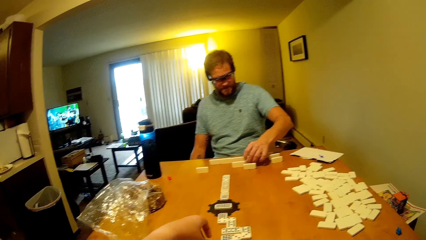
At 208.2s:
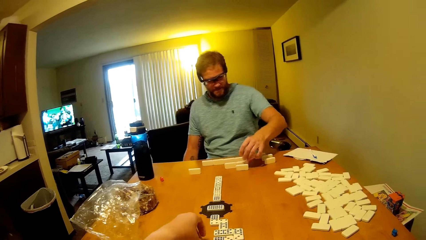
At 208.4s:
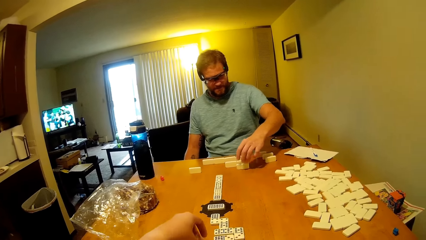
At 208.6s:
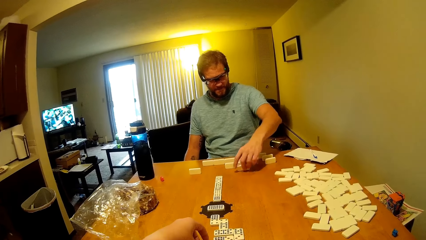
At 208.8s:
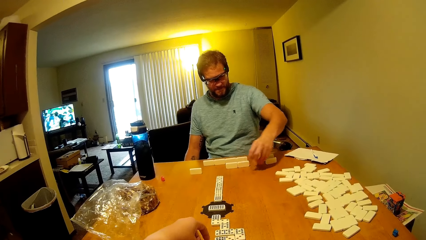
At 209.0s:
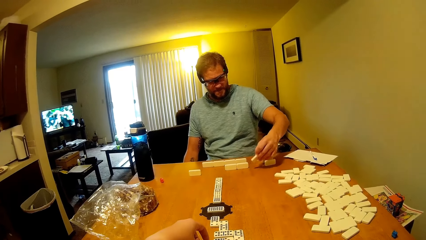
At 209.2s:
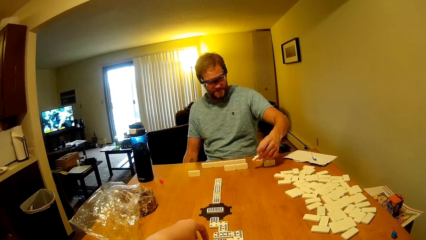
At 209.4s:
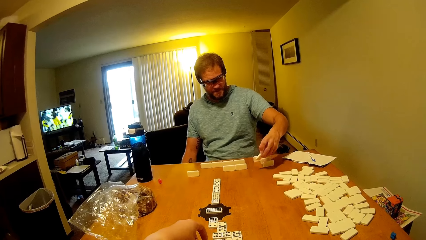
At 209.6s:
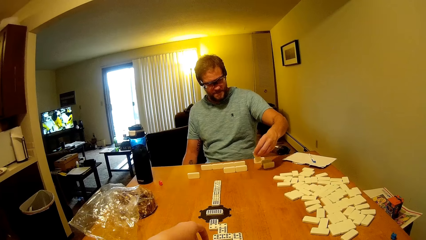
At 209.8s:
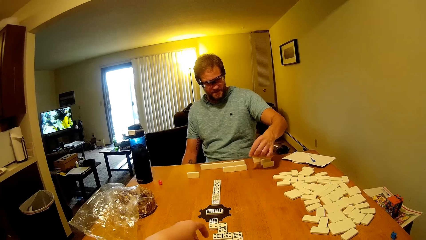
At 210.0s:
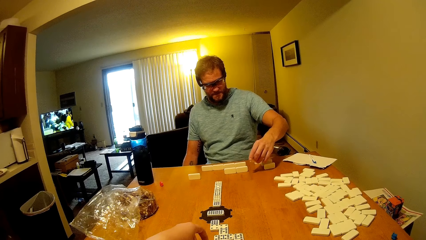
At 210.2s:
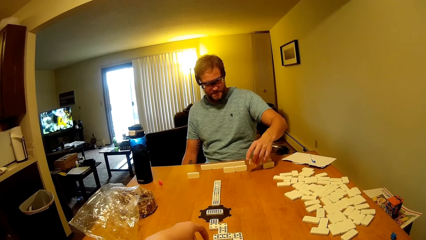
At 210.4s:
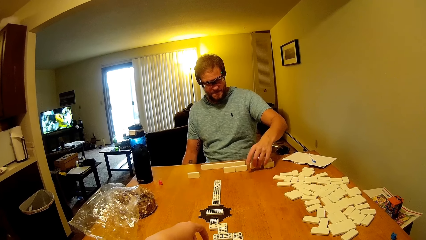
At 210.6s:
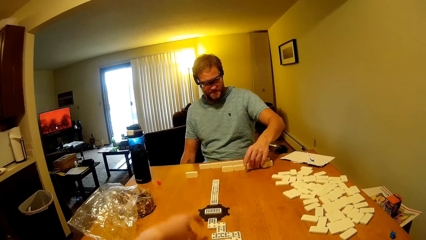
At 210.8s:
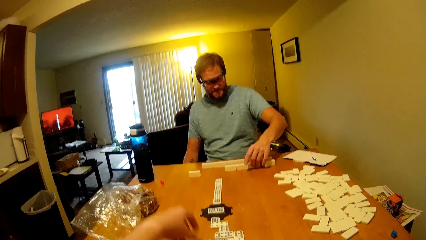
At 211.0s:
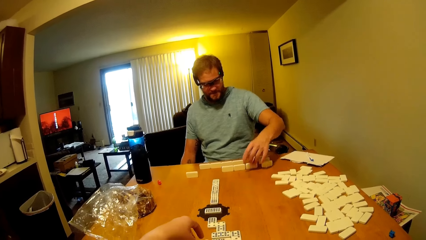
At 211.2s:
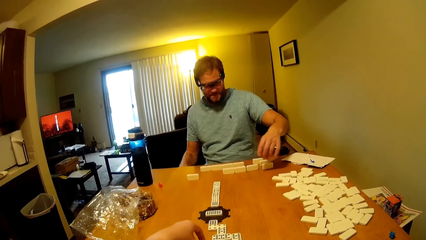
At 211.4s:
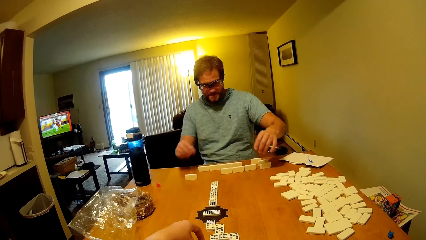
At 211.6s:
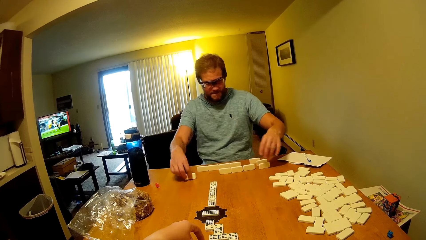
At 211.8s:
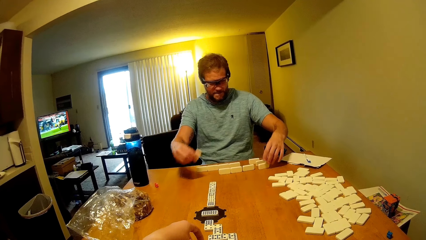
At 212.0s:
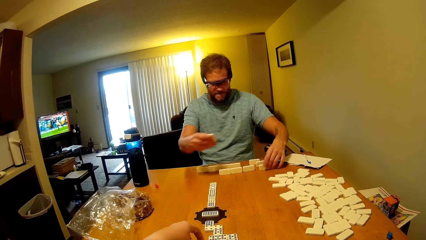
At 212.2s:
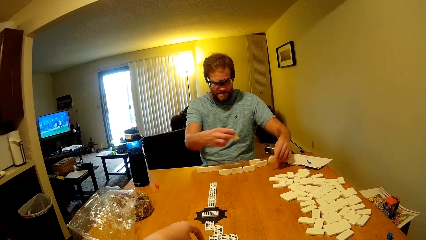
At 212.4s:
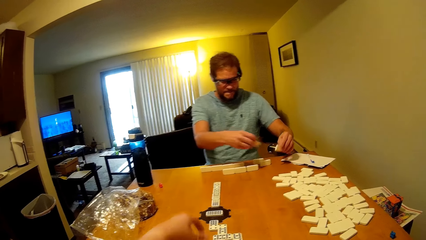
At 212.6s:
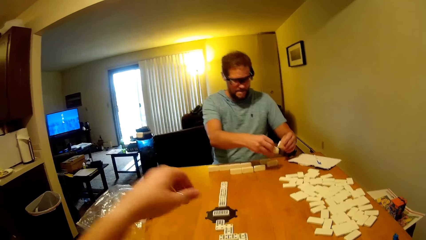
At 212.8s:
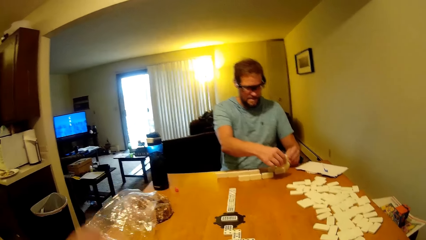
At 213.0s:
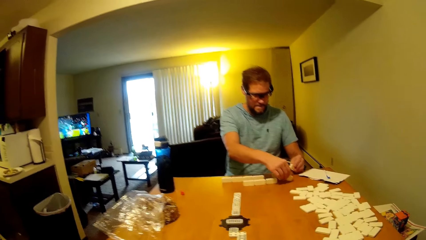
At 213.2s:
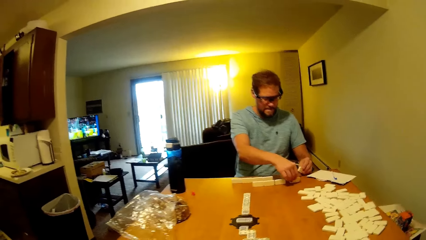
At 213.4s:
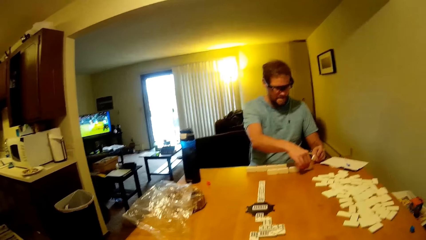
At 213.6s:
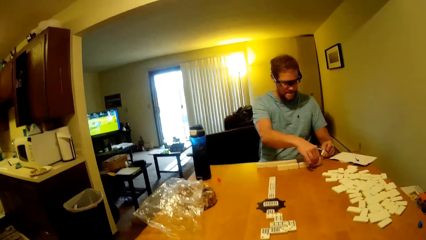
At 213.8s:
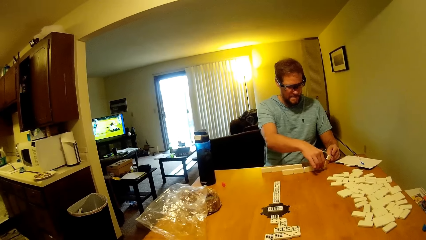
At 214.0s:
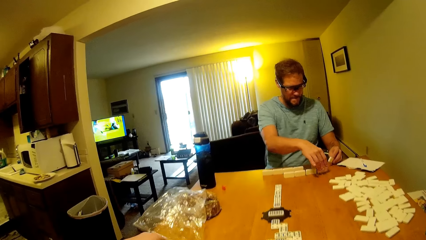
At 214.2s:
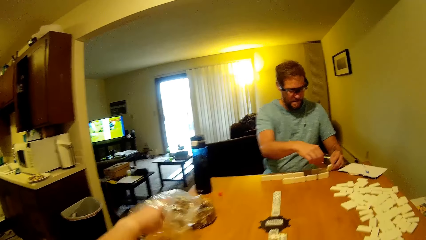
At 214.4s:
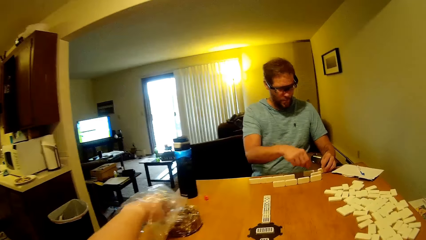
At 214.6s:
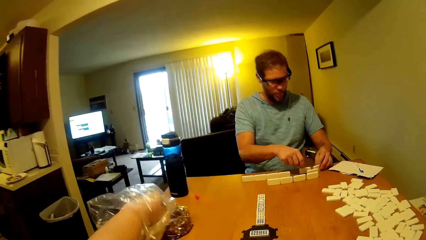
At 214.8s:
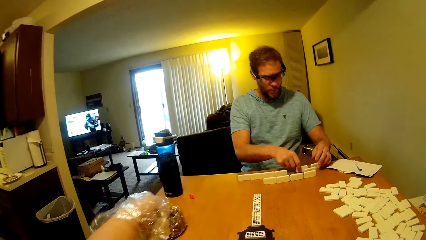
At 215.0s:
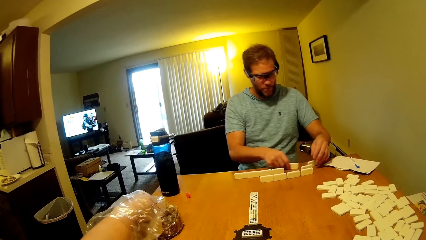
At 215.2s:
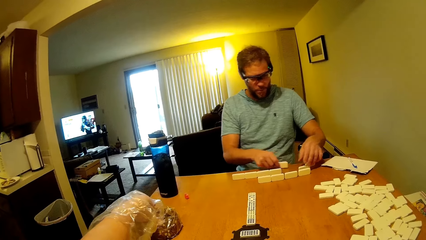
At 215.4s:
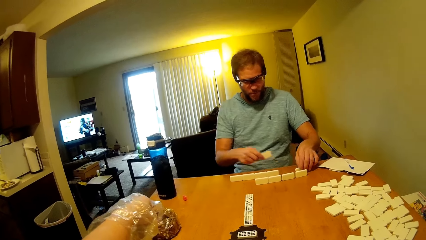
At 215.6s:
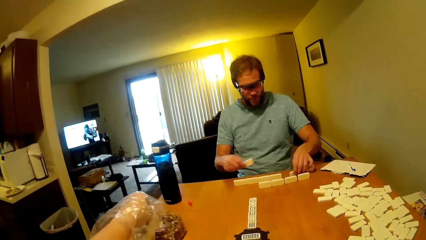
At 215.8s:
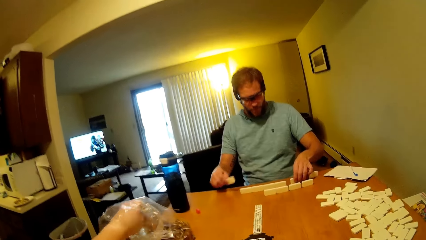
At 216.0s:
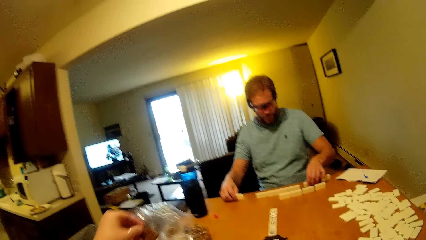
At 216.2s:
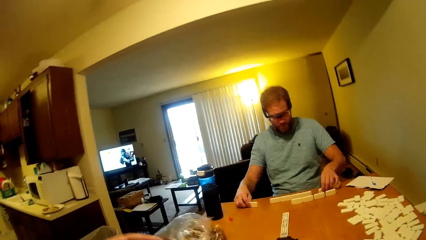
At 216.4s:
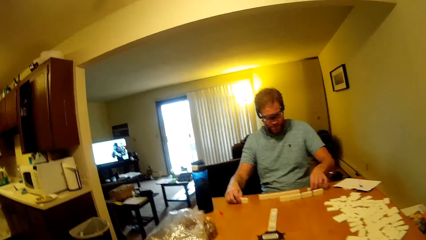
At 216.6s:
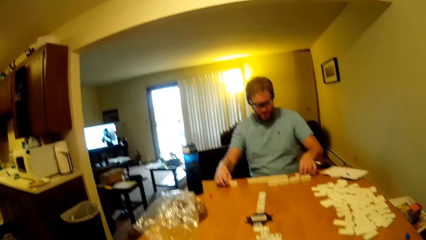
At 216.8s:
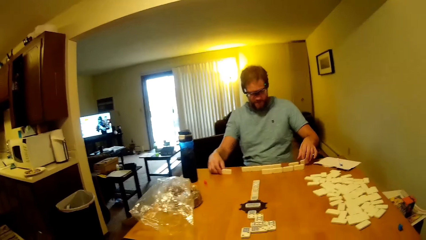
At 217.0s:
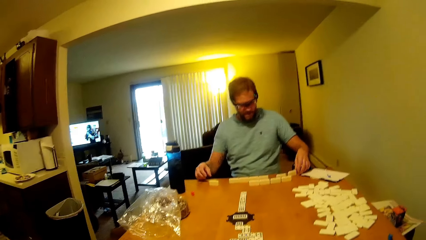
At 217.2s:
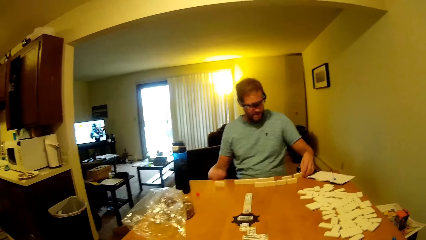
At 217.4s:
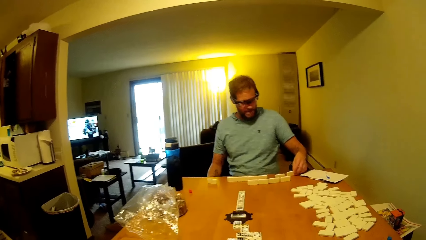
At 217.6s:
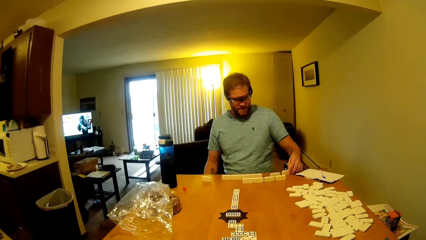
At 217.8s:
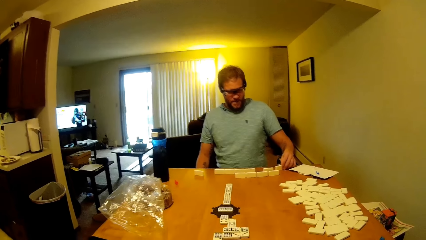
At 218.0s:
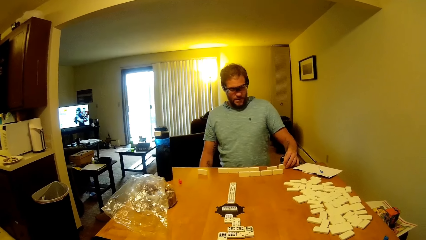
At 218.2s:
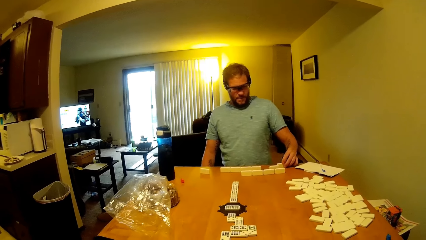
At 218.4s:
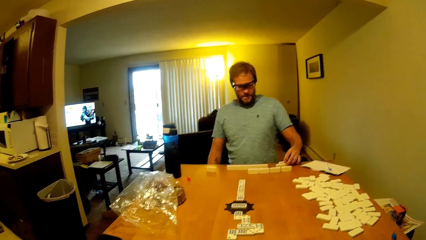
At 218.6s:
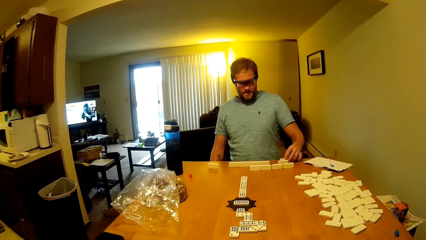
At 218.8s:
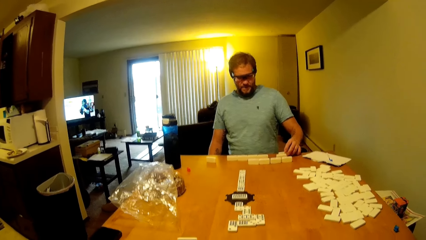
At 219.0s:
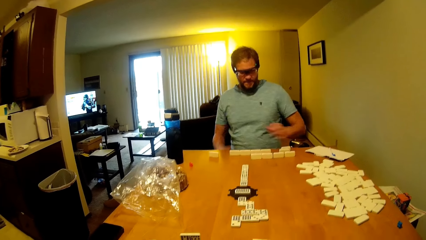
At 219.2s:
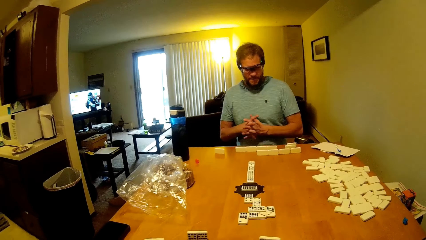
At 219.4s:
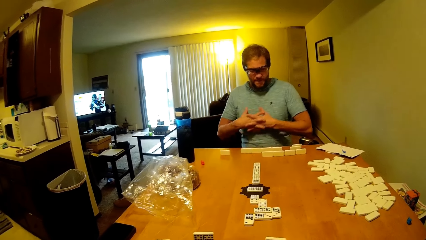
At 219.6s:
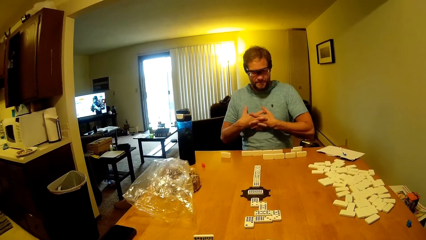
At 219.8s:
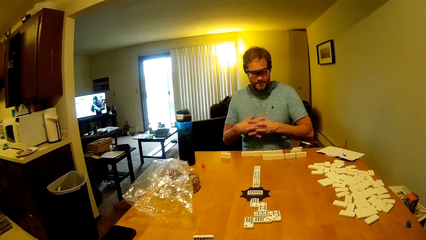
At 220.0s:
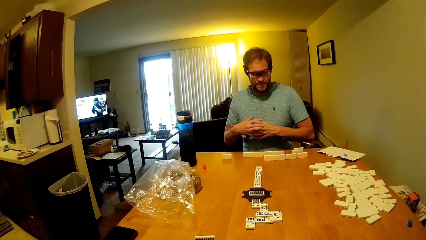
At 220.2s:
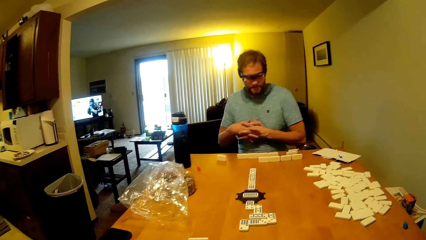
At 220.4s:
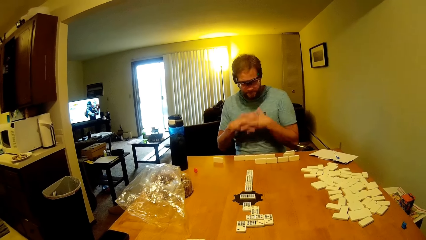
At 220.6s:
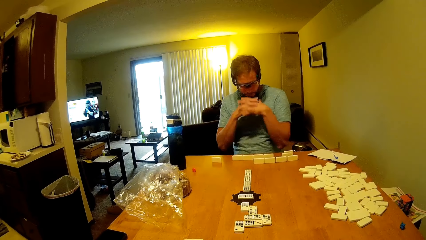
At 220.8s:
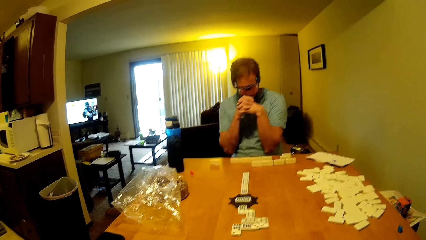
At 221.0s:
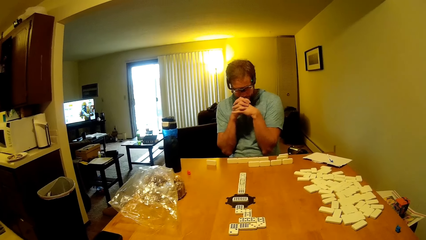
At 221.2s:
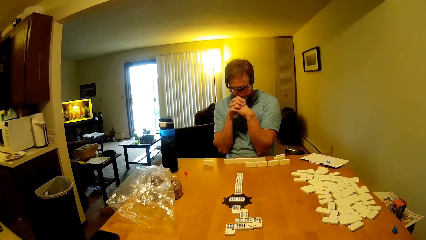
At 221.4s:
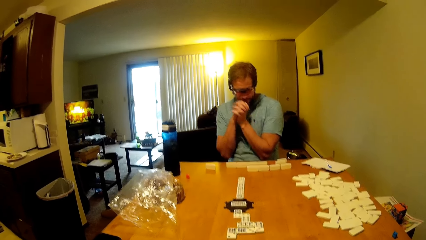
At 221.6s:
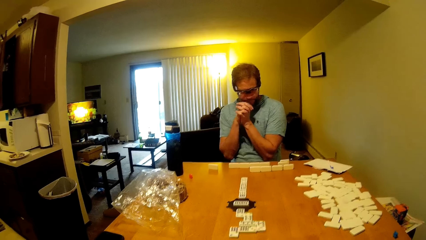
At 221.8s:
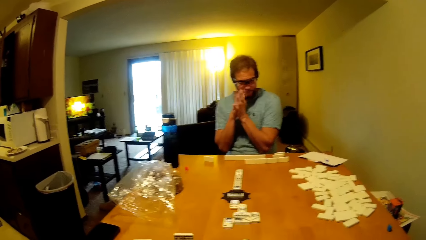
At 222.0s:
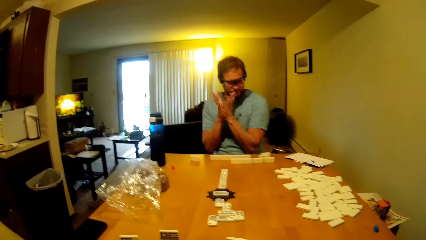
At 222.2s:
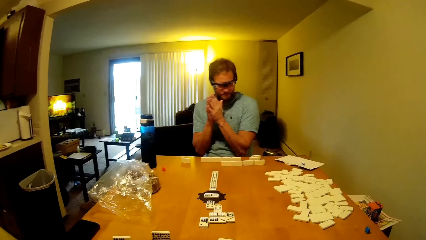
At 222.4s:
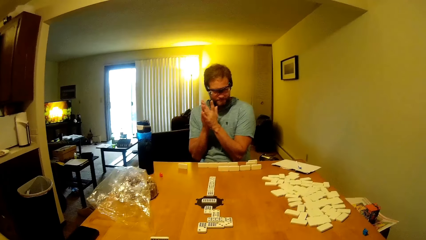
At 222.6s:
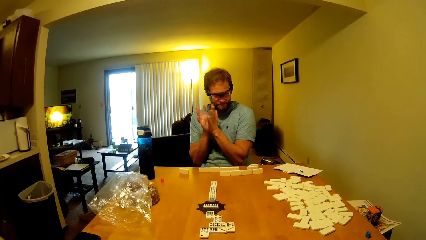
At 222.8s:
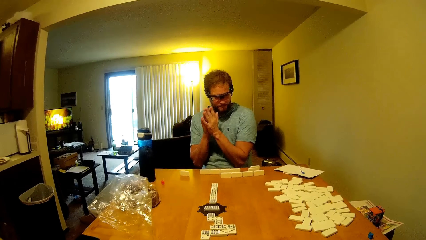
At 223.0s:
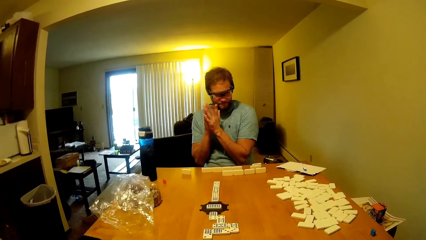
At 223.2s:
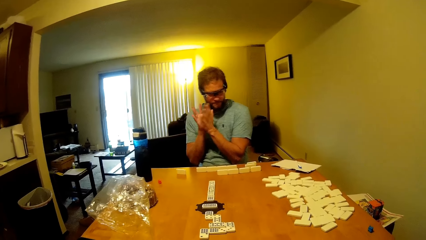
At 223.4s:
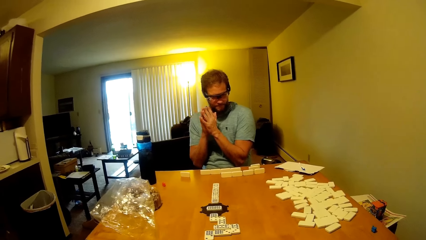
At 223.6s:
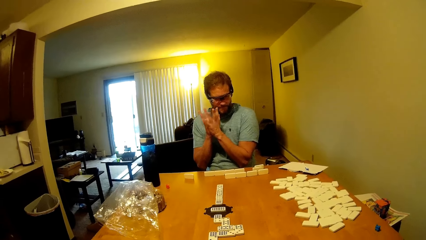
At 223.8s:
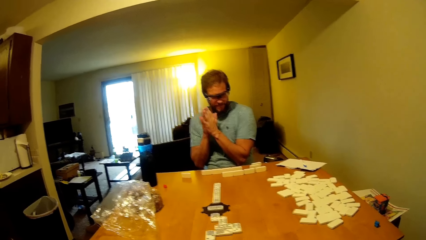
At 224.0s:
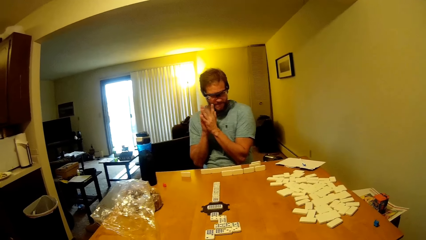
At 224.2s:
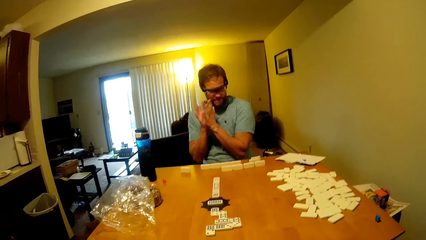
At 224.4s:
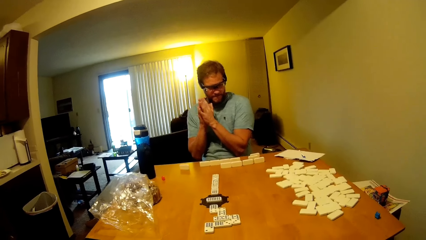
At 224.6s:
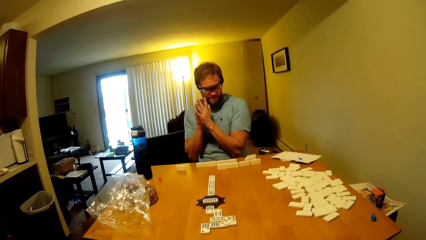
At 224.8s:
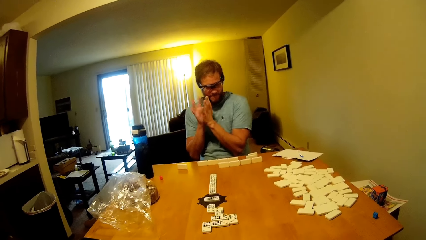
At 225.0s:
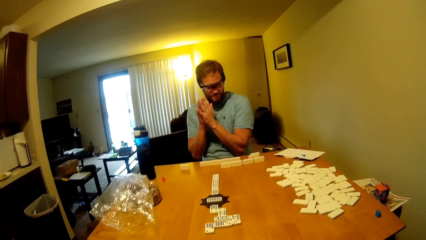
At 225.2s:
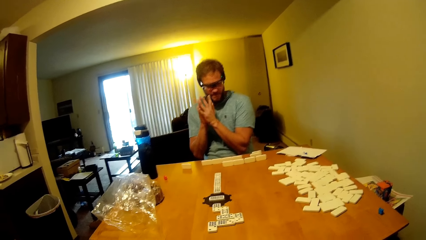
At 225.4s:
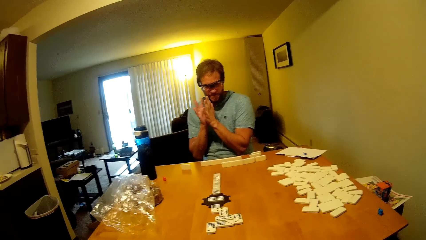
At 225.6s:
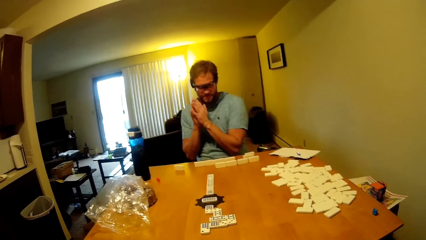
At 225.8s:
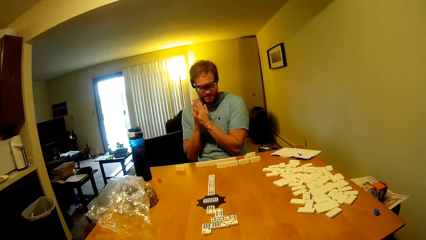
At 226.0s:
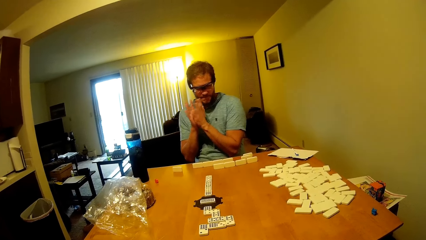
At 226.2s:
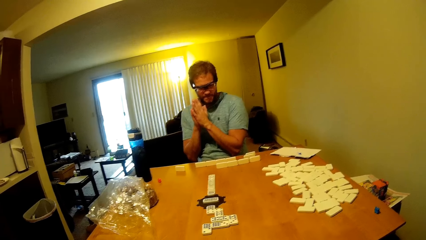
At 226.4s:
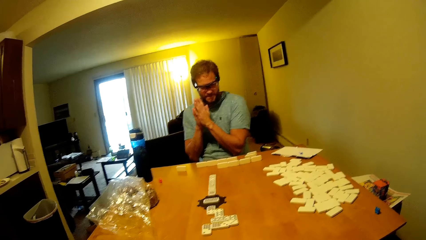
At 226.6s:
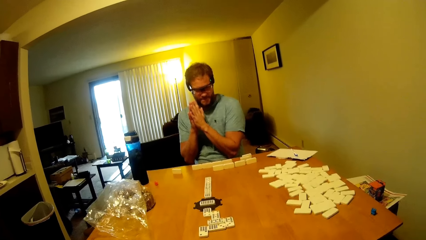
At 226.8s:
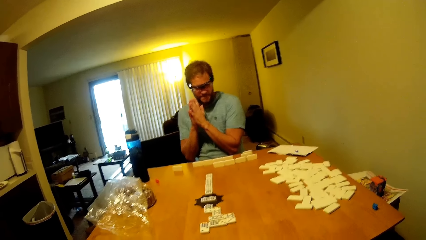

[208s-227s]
The camera wearer picks up the domino on the table and puts the domino on the table. A man touches the domino on the table, picks up the domino on the table, and puts the domino on the table. The camera wearer touches the domino on the table. The man picks up the domino on the table. The camera wearer moves the word boards. The man puts the domino on the table and picks up the domino on the table. The camera wearer picks up the snack in the nylon paper bag. The man puts the domino on the table and moves the word boards. The camera wearer eats the food. The man touches the domino on the table, looks at the domino on the table, talks to the camera wearer, and looks at the dominoes game. The camera wearer looks at the dominoes game, talks to the man, and claps the hands.
